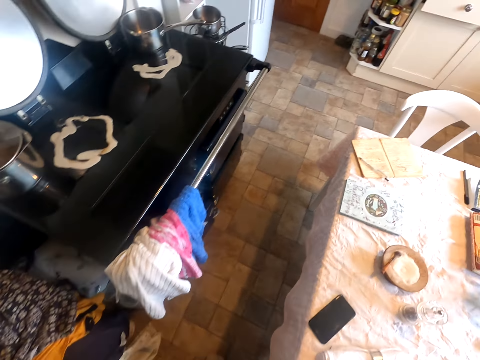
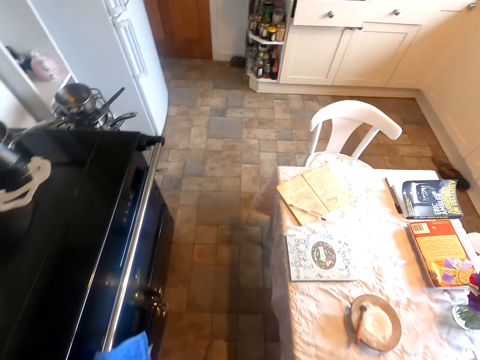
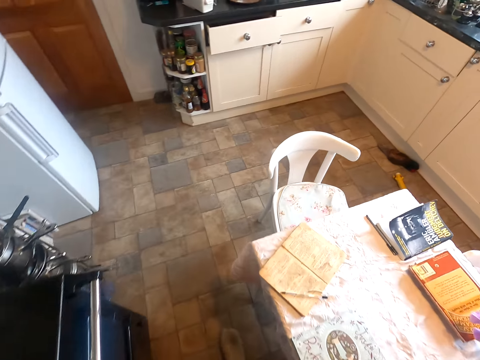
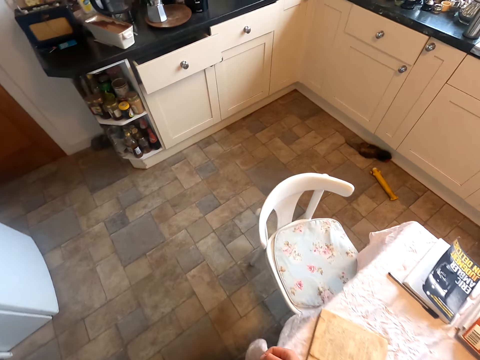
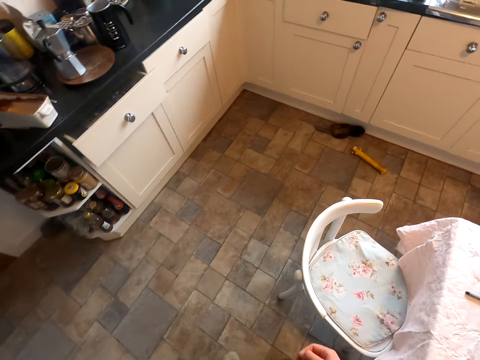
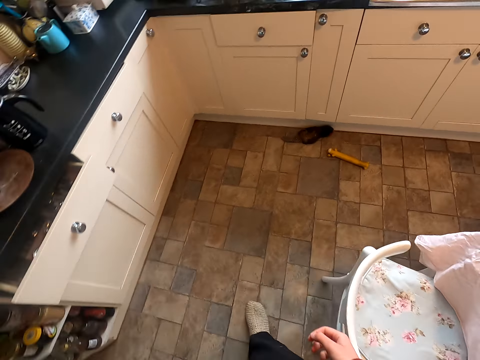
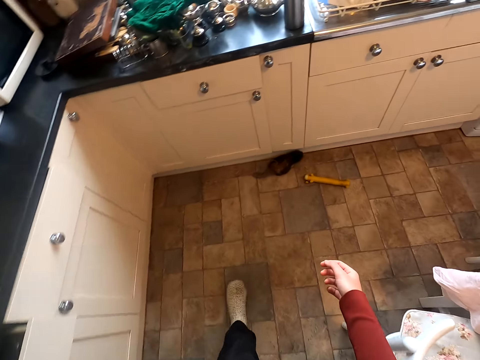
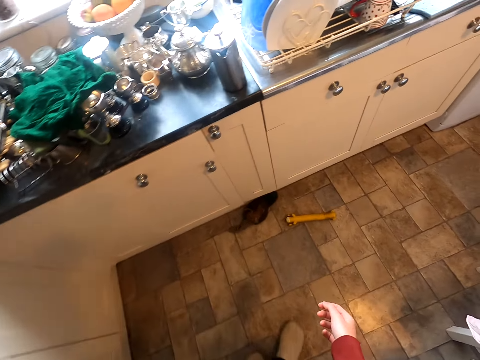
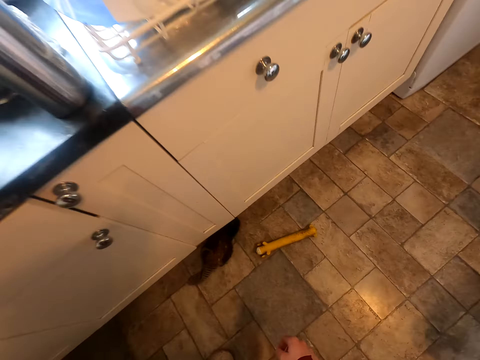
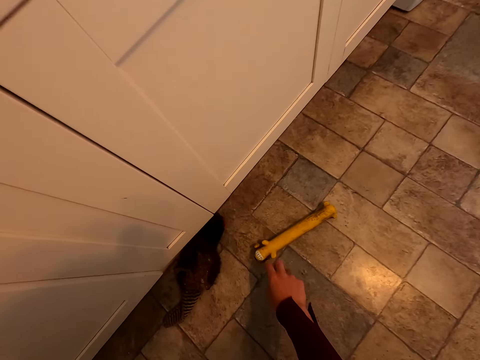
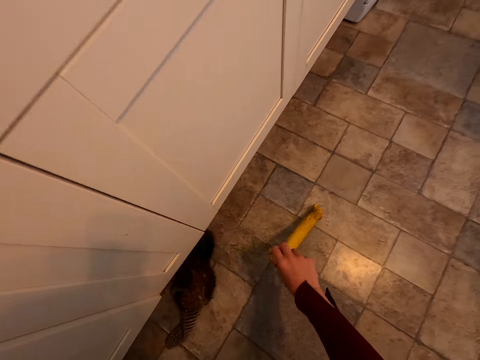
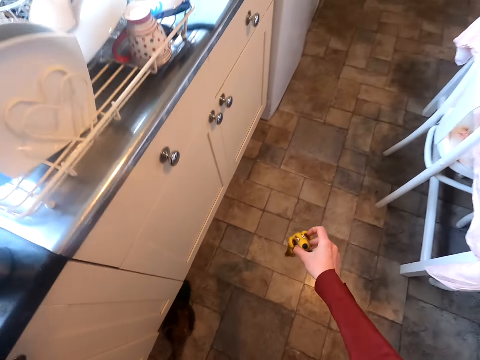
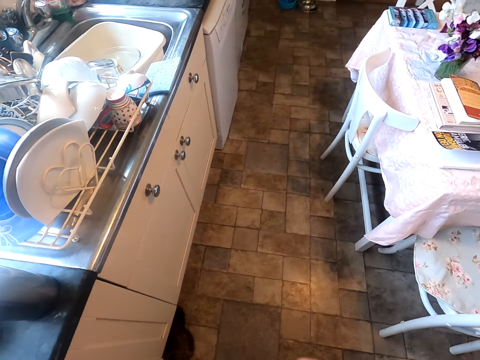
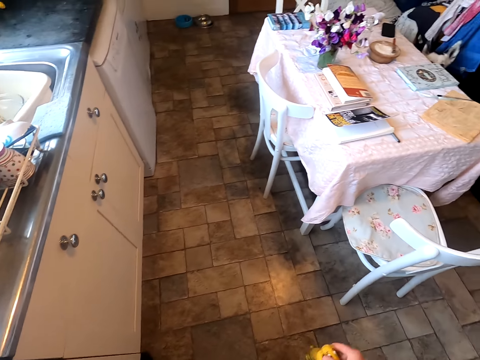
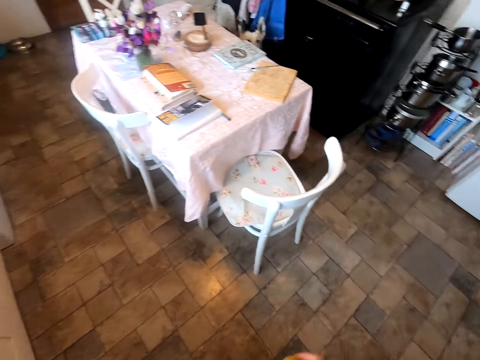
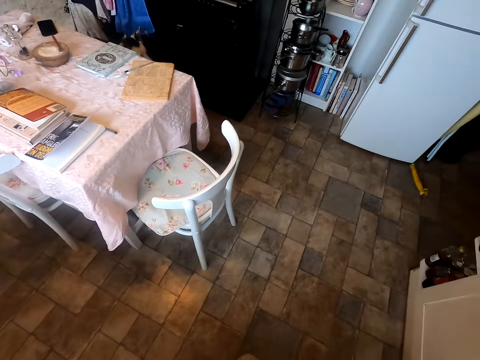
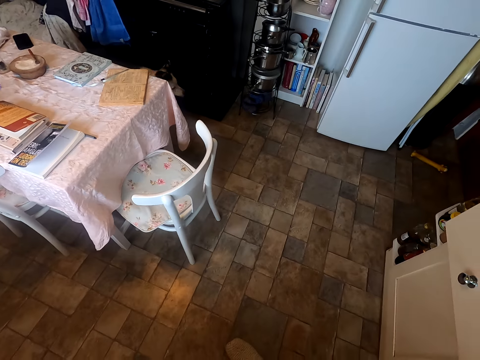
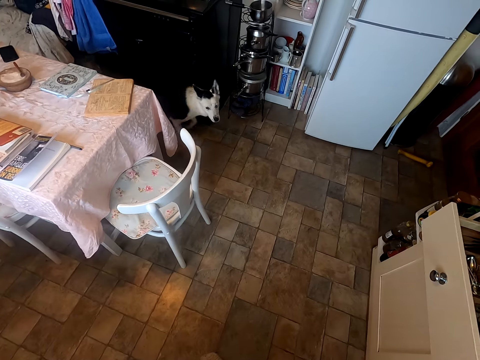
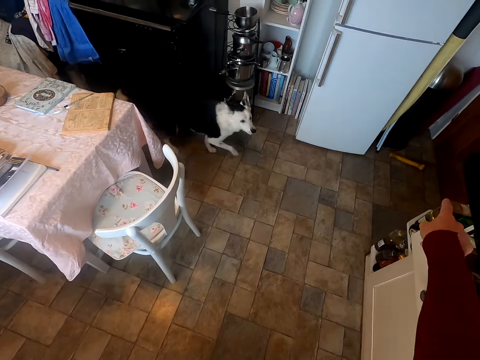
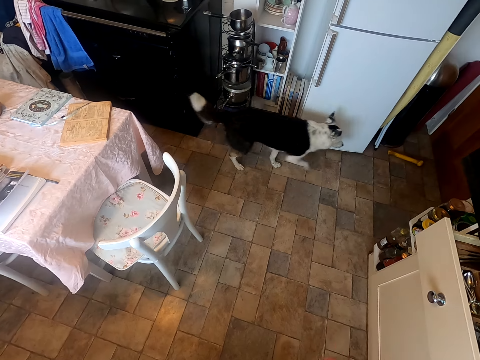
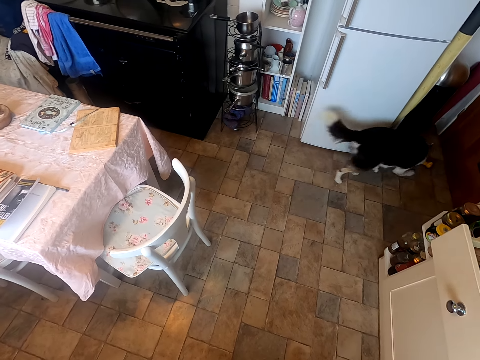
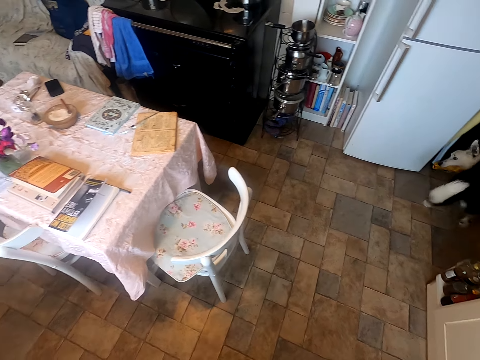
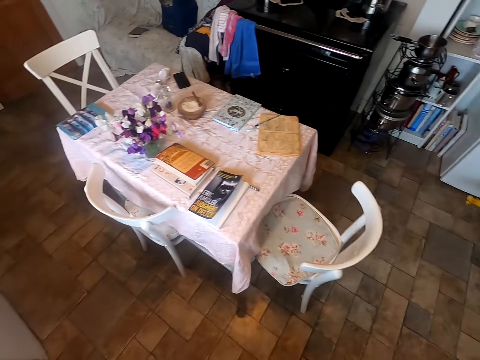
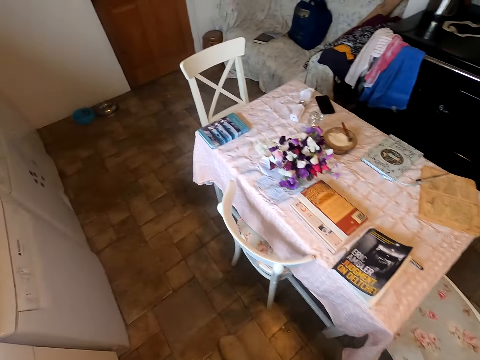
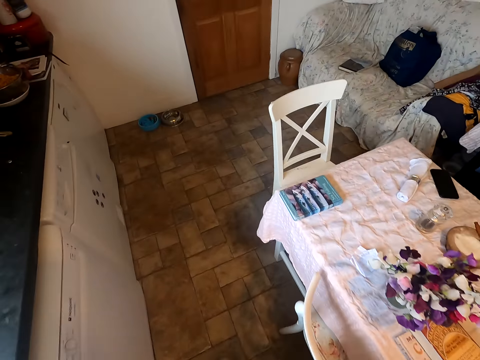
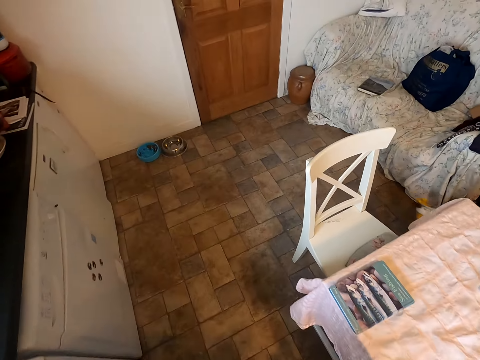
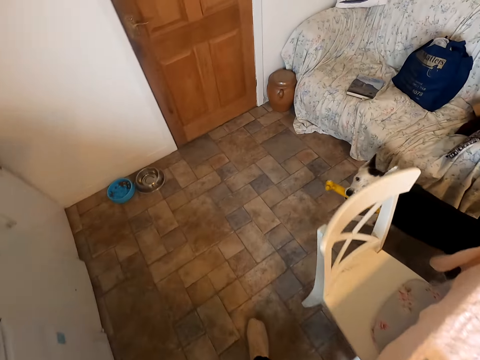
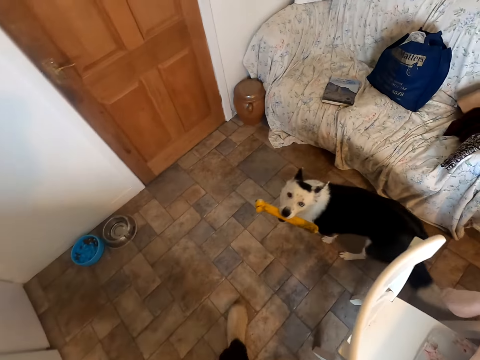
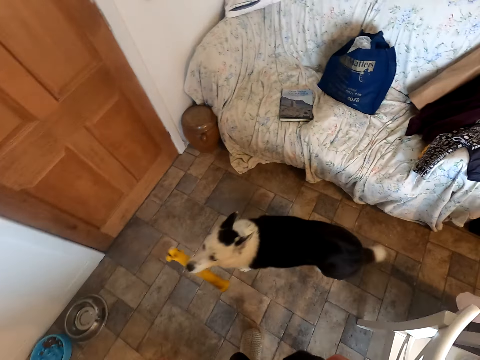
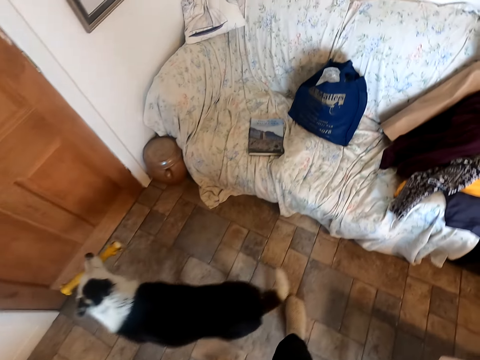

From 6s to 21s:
The camera wearer walks around the house. He picks up the dog playing bone. He throws the dog playing bone on the floor. He points at the dog playing bone on the floor with his hand. He stares at the dog. He walks around the house and walks beside the table.

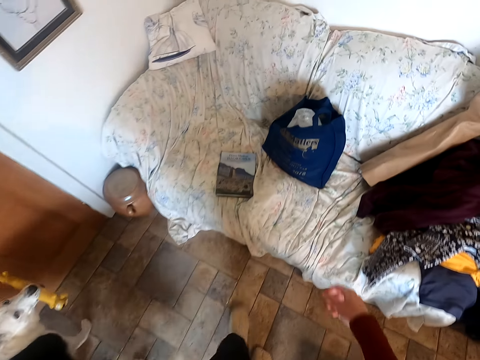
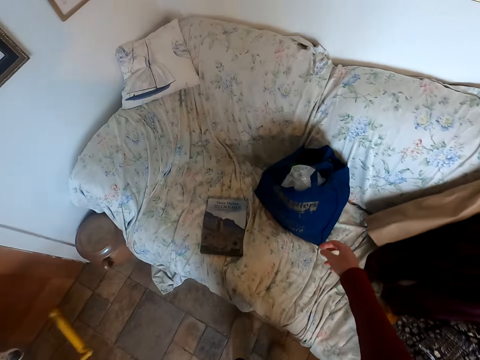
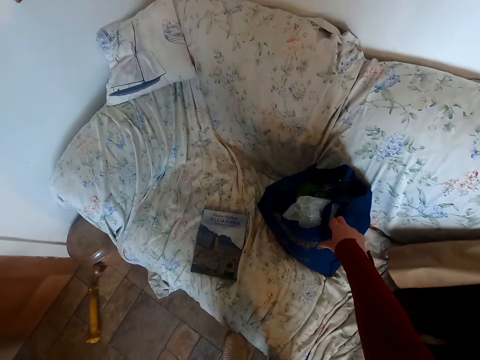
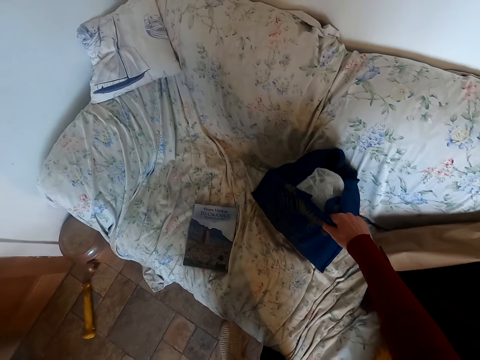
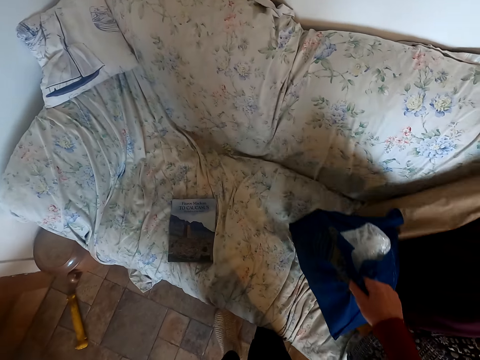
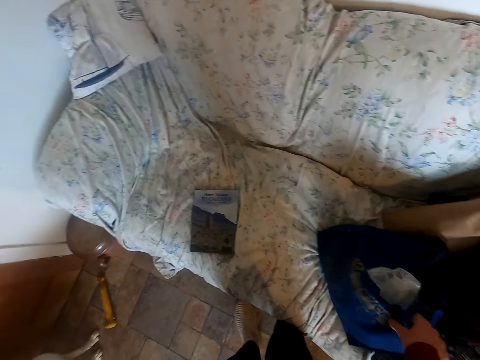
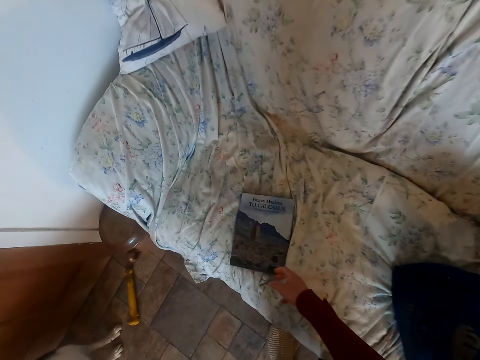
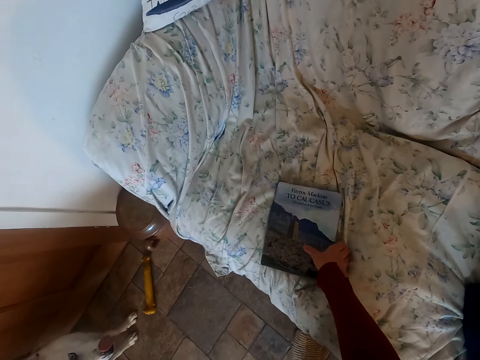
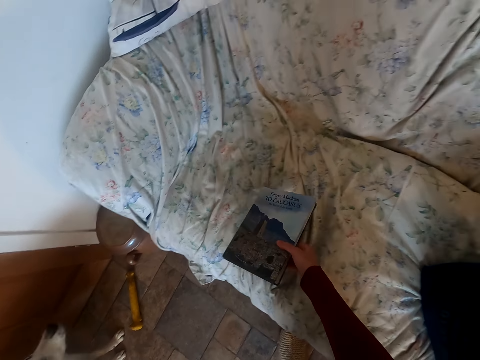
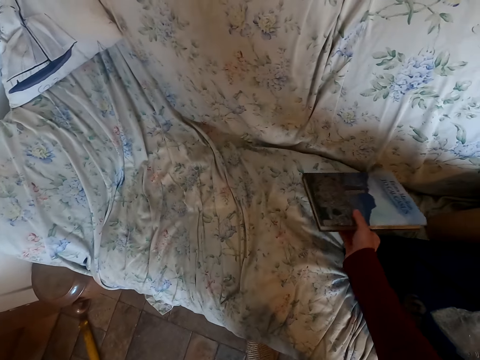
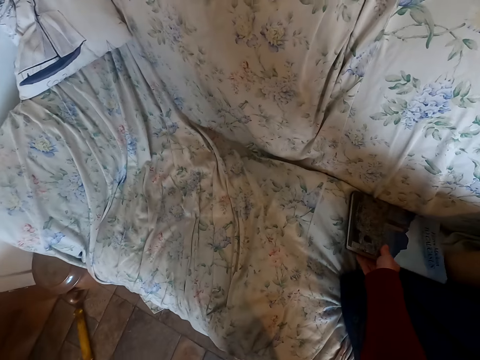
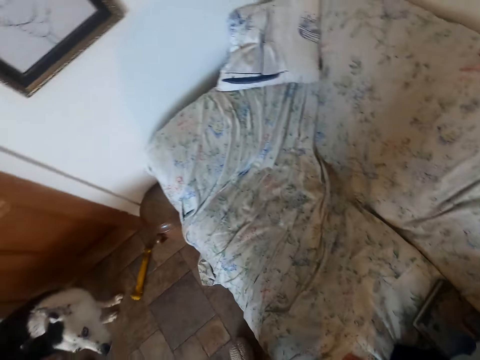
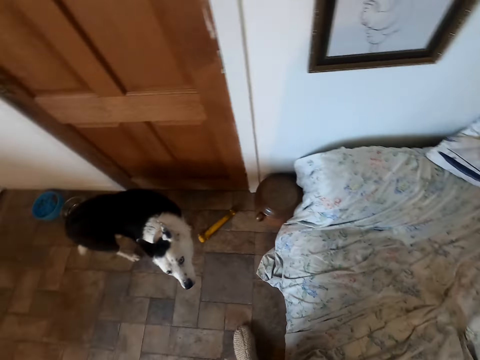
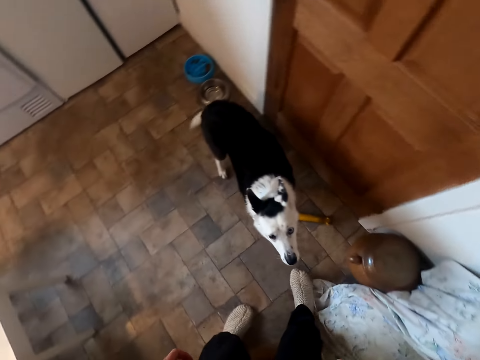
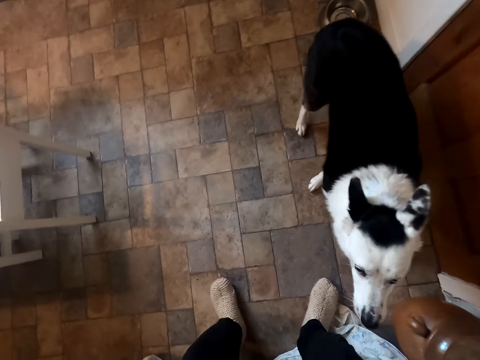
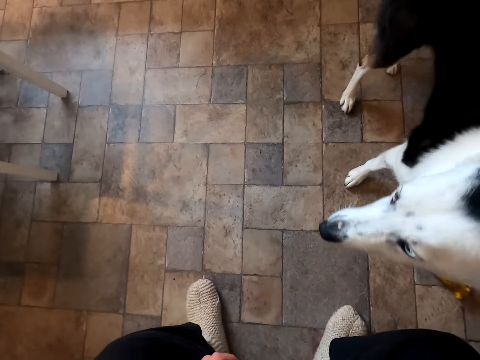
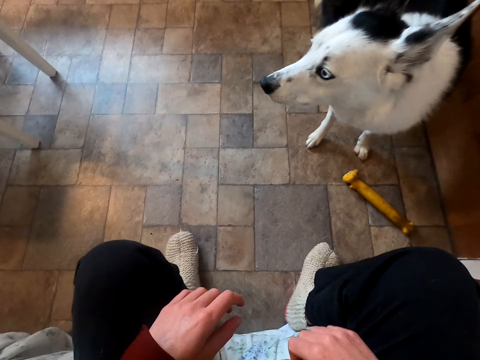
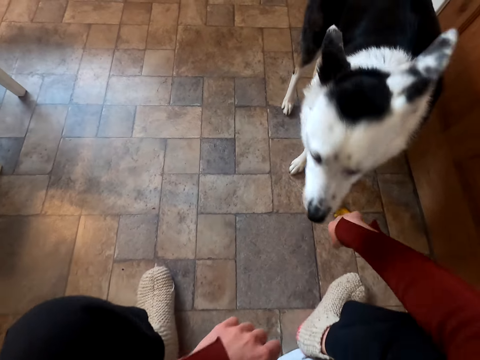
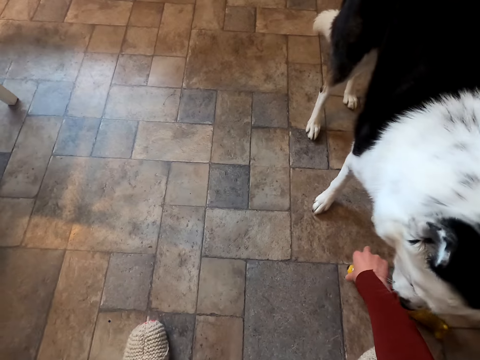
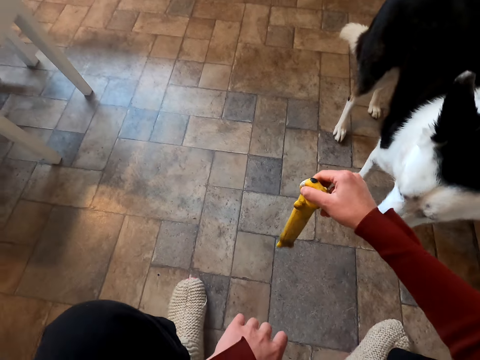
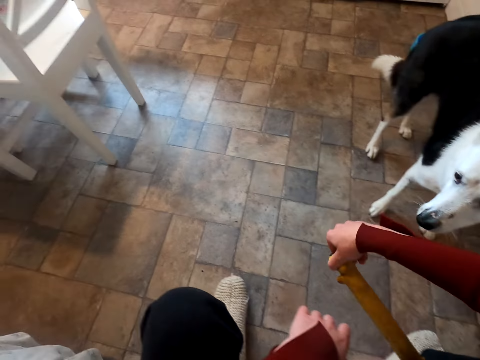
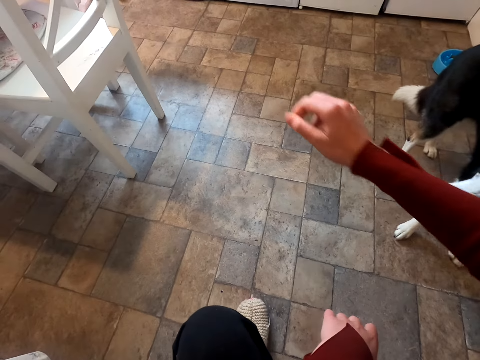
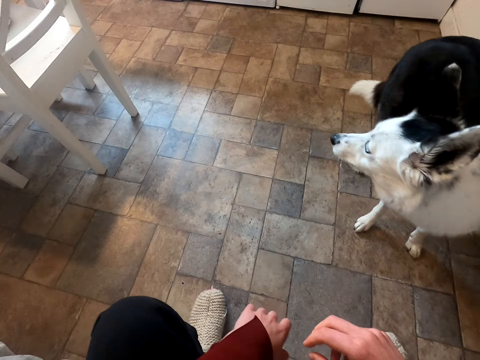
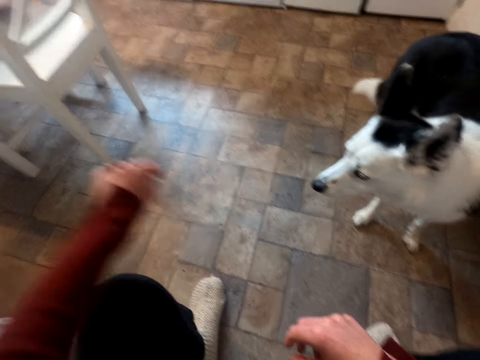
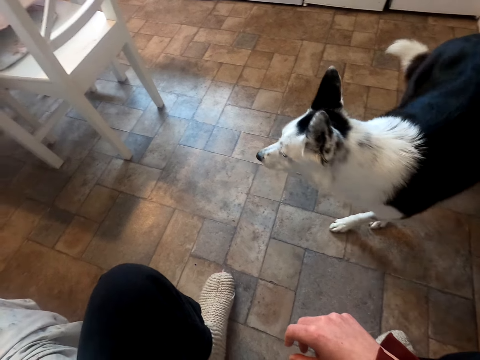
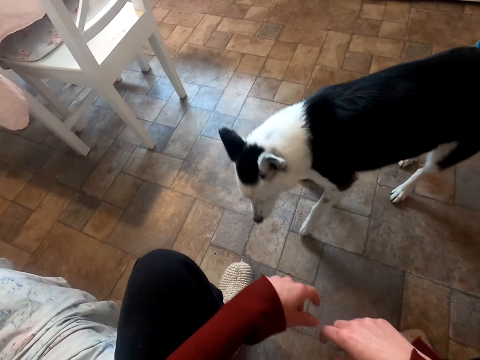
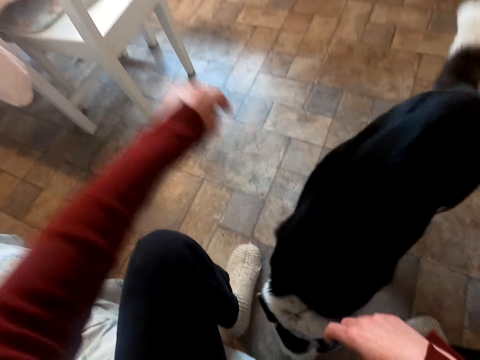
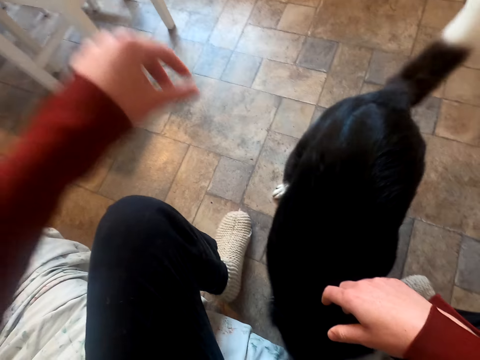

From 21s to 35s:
The camera wearer moves the shopping bag on the sofa. He holds the bag. He moves the book on the sofa, holds the book and puts down the book. He looks around the house. He sits on the sofa seat. He stares at the dog. He picks up the dog playing bone from the floor. He throws the dog playing bone on the floor. He points at the dog playing bone on the floor with his hand.
